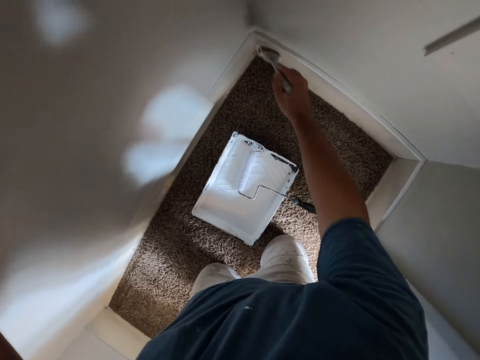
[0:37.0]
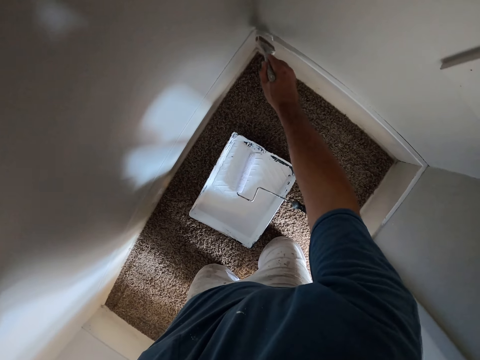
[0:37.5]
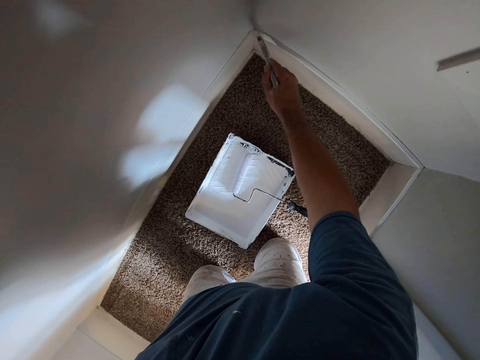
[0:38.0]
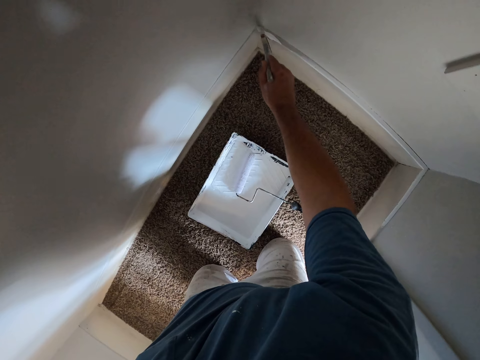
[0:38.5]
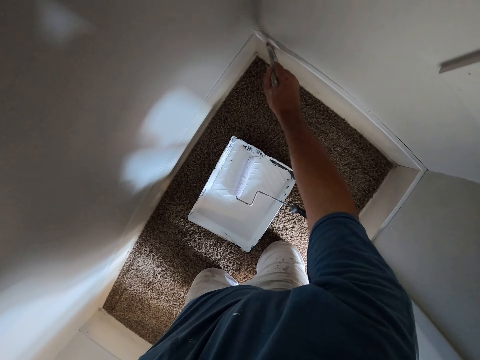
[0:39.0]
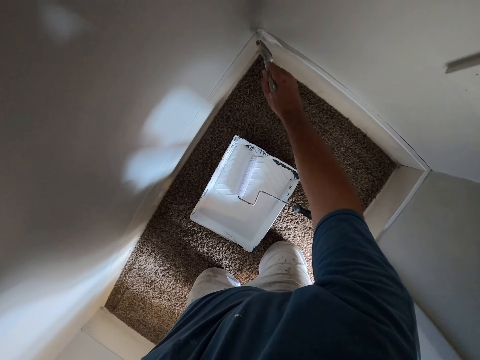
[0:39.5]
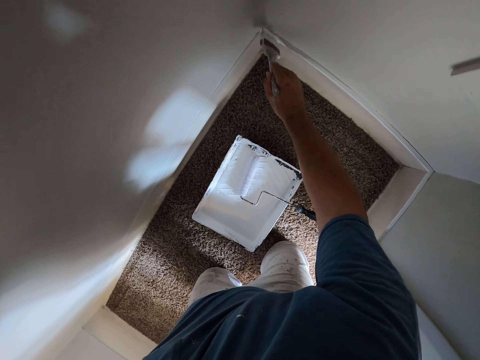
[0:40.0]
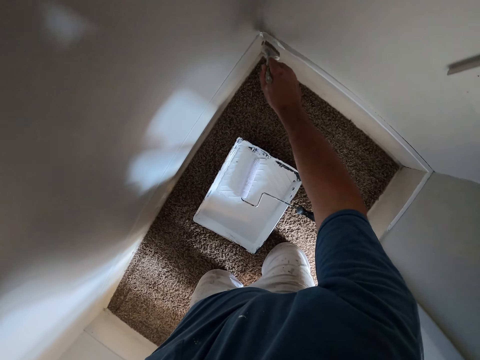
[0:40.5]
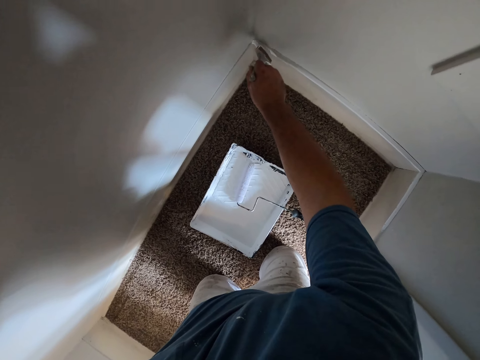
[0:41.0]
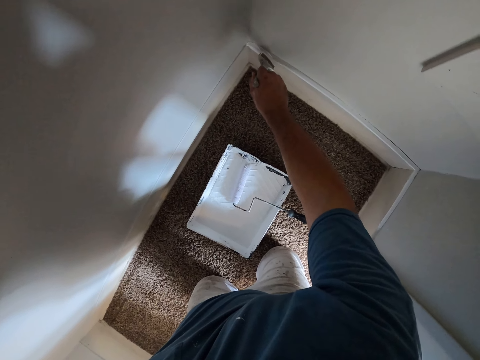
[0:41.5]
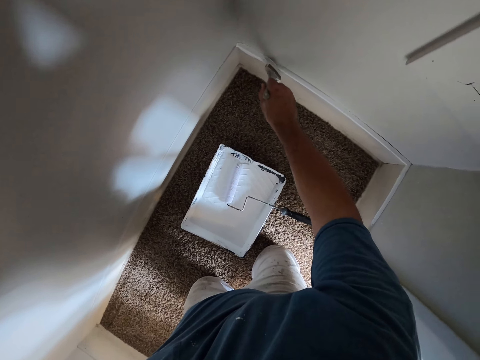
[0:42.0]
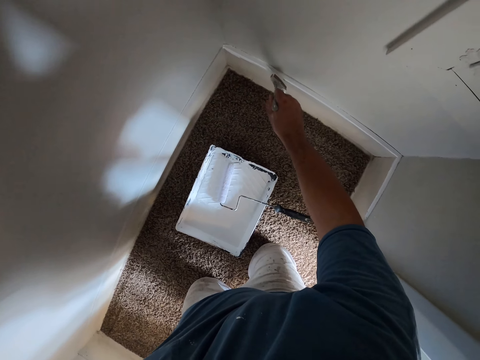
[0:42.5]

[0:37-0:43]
The camera wearer paints a part of the wall with the paint brush.

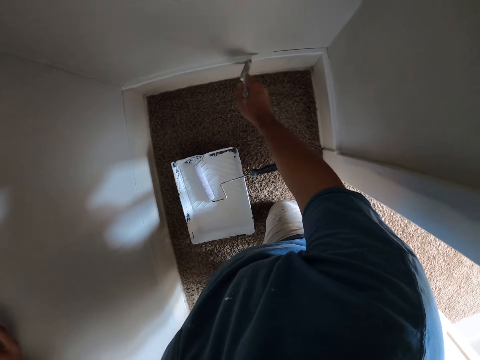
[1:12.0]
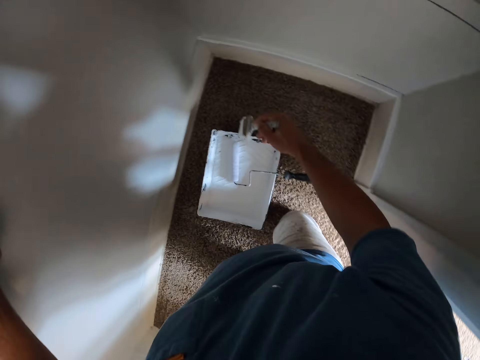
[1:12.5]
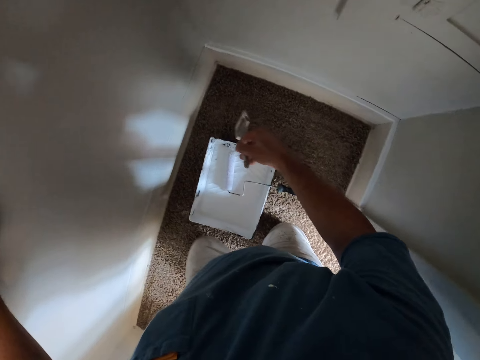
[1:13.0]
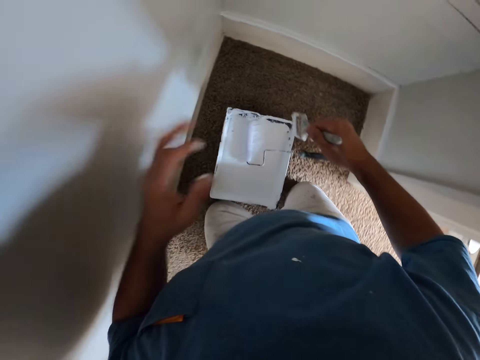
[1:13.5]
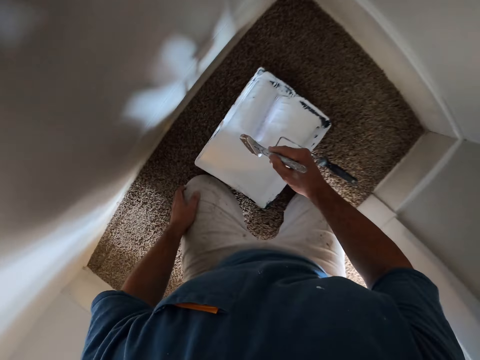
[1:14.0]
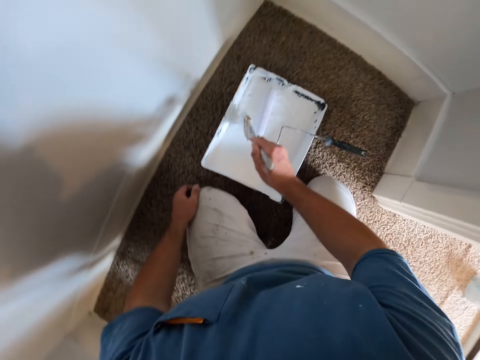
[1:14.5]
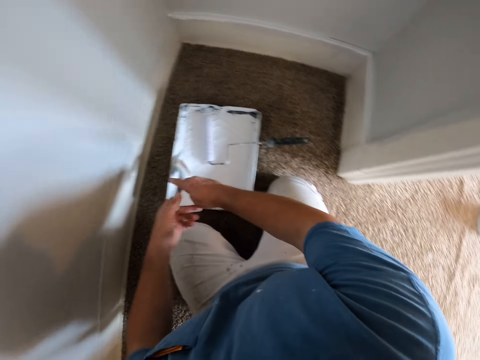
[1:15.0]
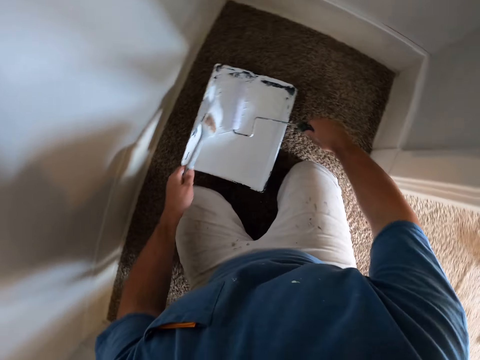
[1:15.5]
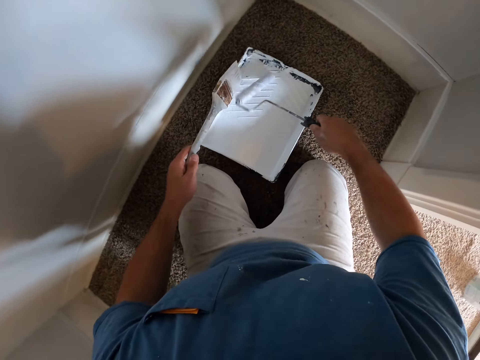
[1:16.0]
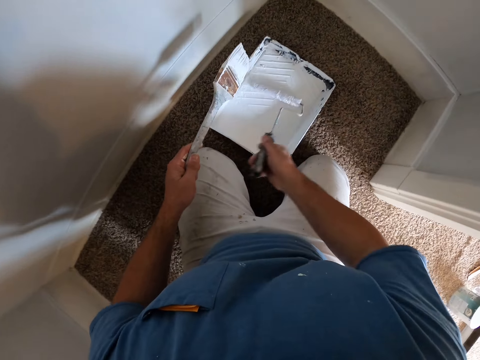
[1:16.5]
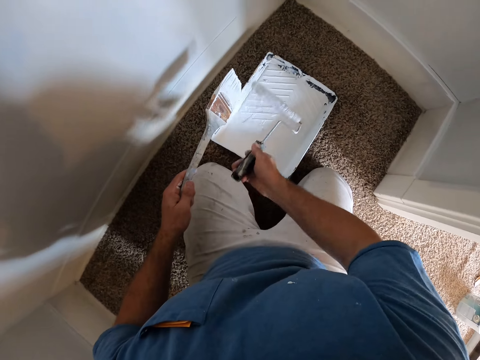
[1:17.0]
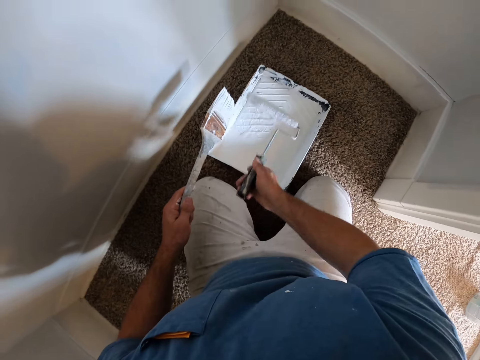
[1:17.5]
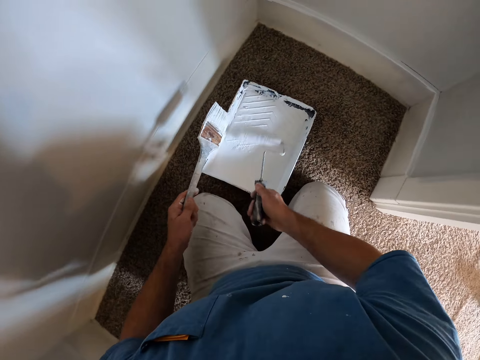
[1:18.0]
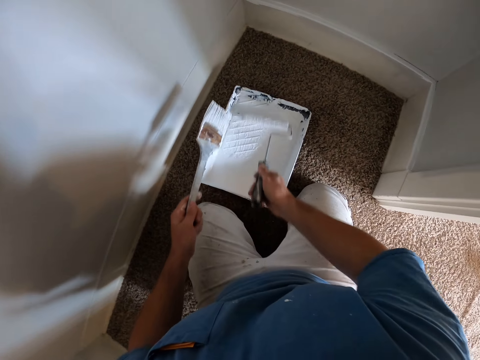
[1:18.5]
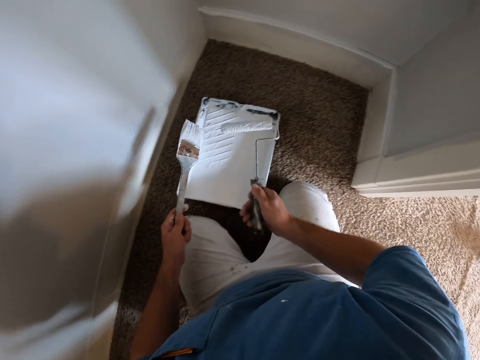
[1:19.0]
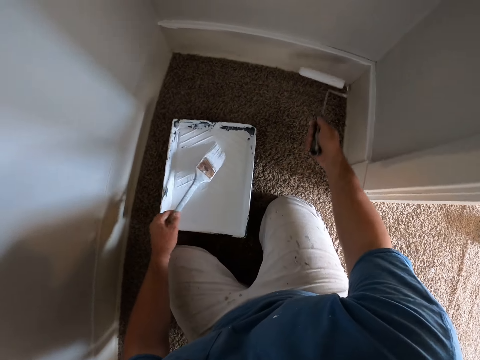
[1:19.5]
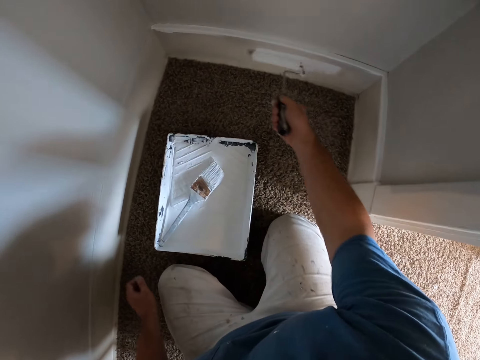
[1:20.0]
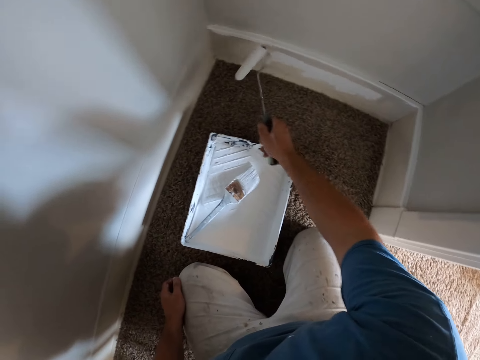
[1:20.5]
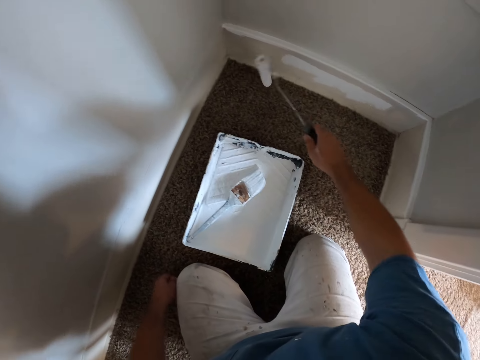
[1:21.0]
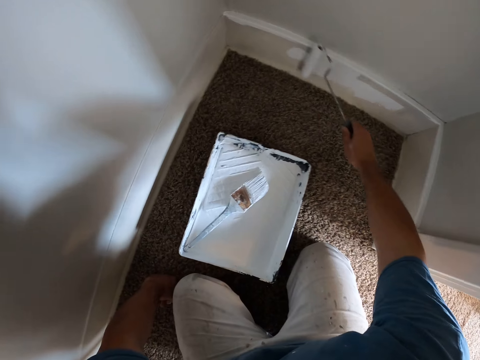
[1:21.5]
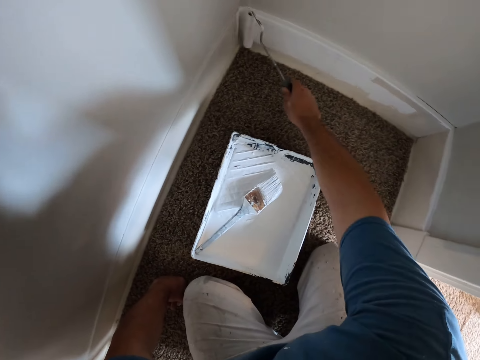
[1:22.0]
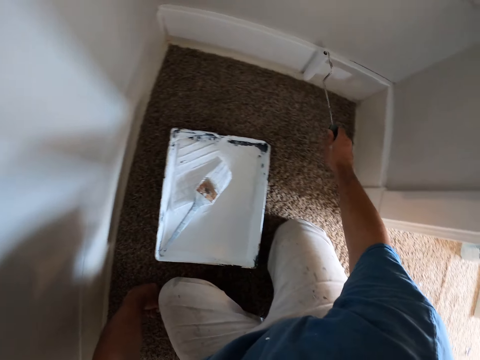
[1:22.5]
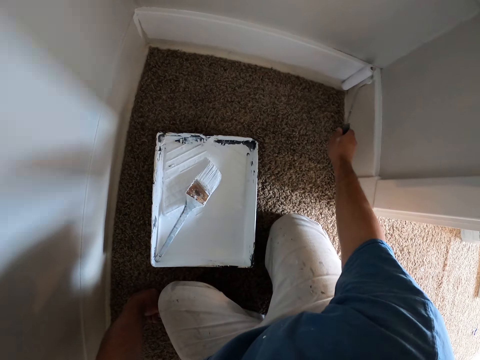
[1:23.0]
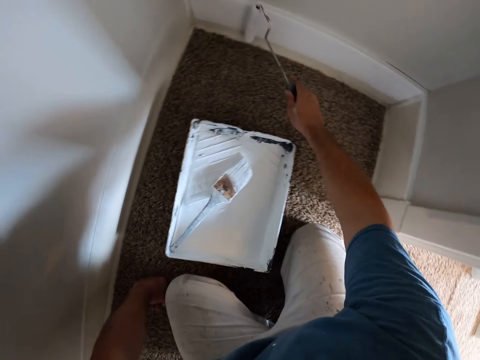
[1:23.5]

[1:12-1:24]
The camera wearer moves the body. He dips the paint brush in the tray. He passes the paint brush to his left hand. He picks up a paint roller from the tray with his right hand. He scoops up paint with the paint roller. He drops the paint brush on the tray with his left hand. He paints a part of a wall with the paint roller.

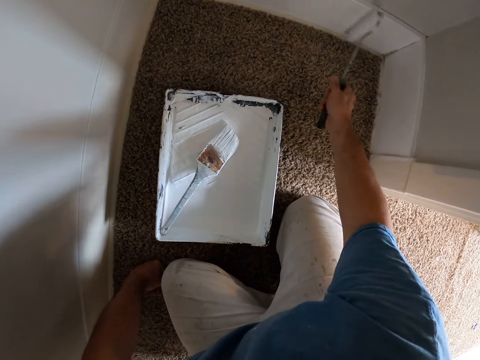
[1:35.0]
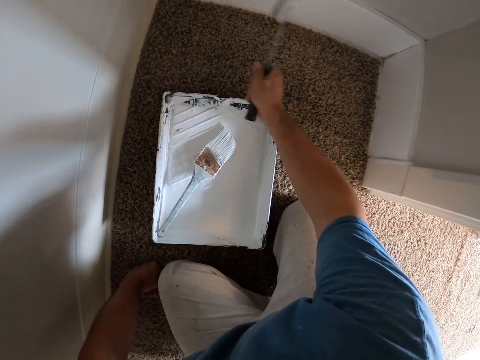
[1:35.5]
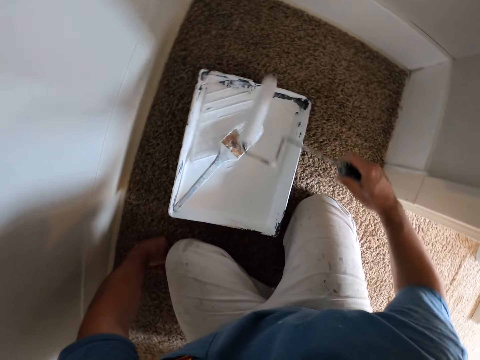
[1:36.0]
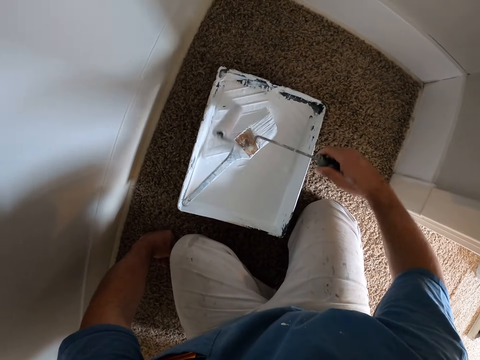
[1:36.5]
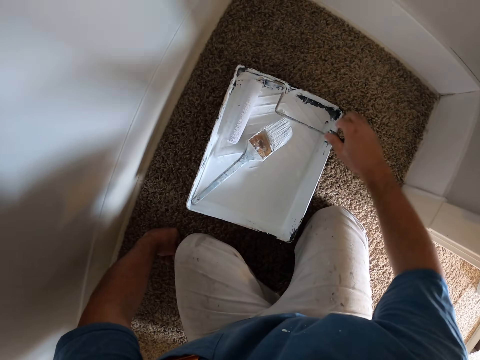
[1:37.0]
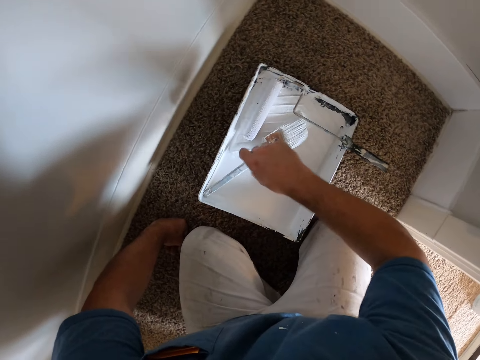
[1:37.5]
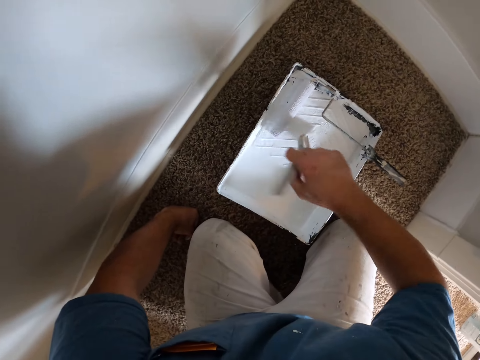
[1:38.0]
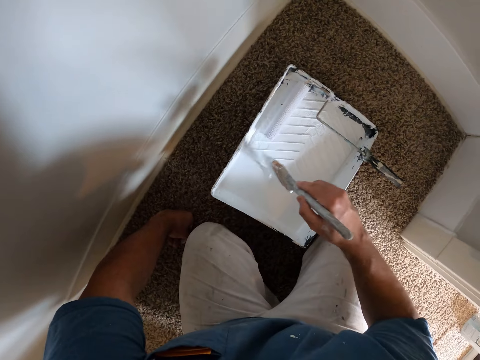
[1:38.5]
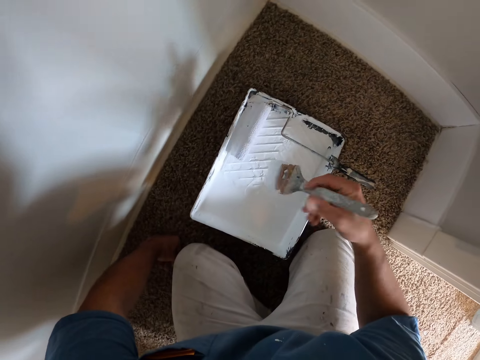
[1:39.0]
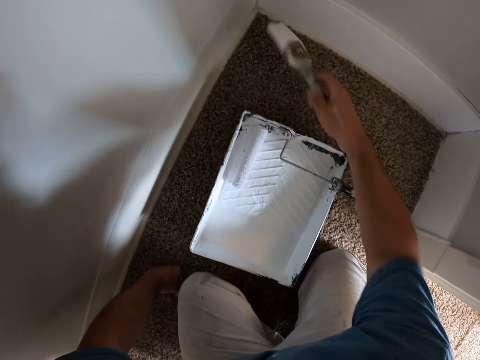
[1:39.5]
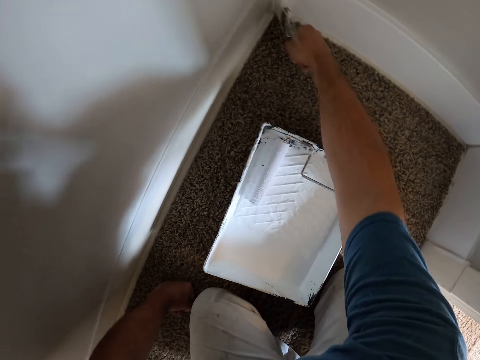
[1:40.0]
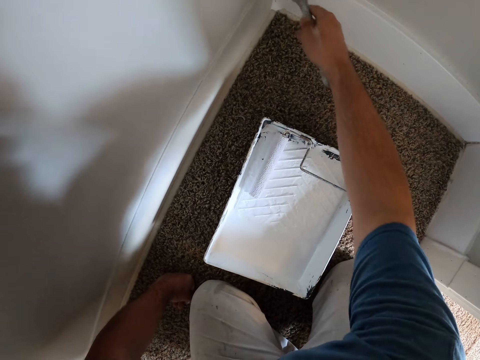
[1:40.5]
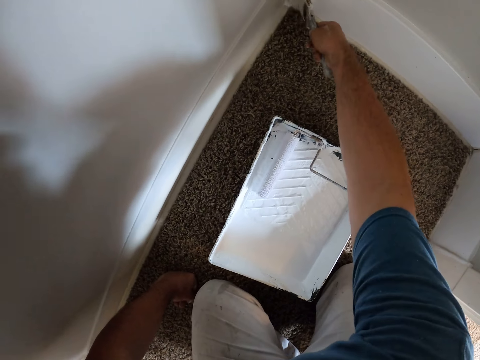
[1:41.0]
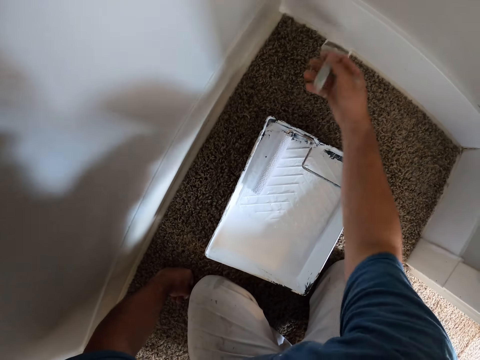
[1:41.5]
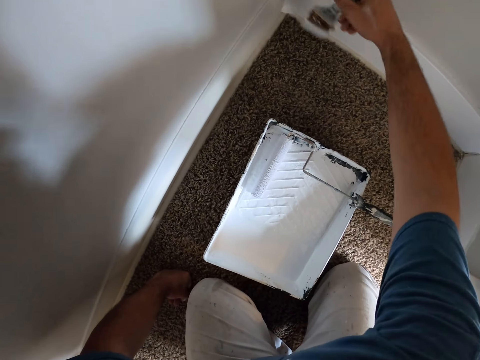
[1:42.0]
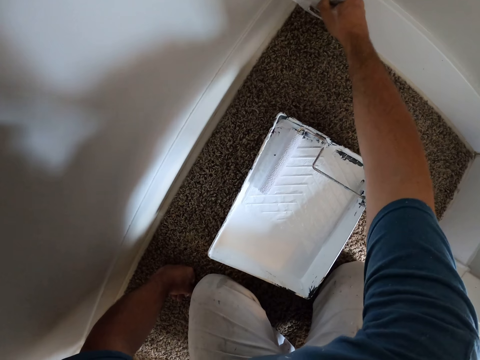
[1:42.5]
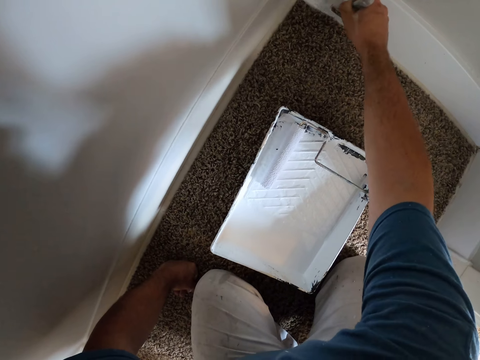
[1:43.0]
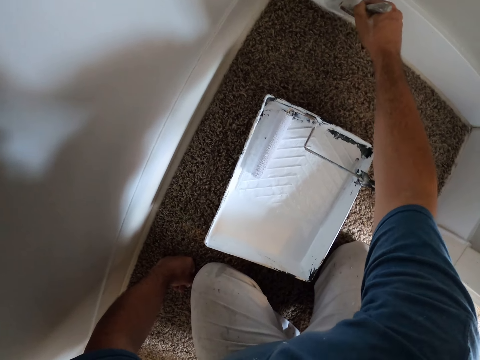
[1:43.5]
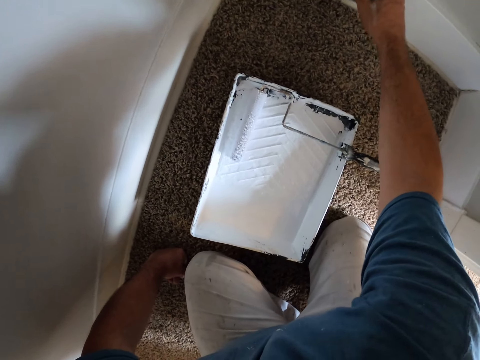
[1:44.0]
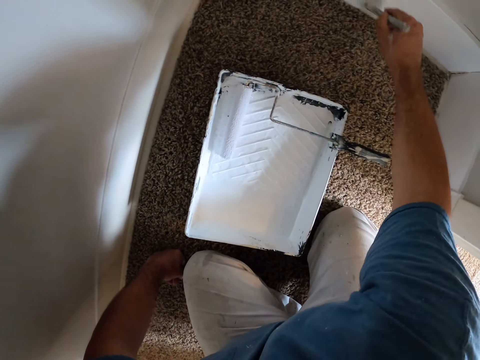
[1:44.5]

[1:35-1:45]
The camera wearer drops the paint roller on the tray with his right hand. He picks up the paint brush from the tray with his right hand. He scoops up paint with the paint brush. He paints a part of the wall with the paint brush.
